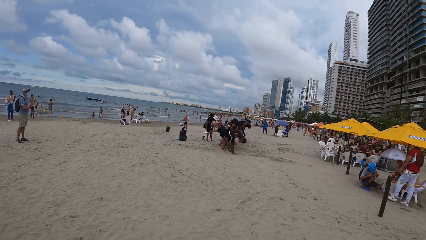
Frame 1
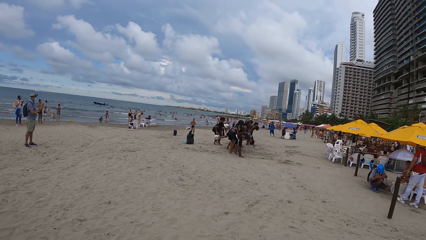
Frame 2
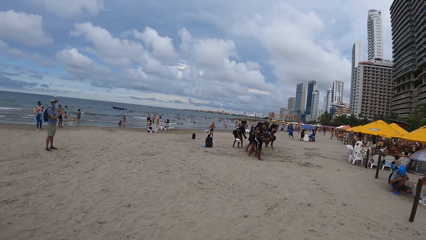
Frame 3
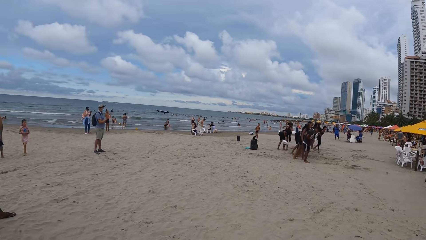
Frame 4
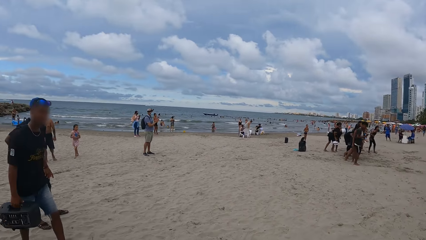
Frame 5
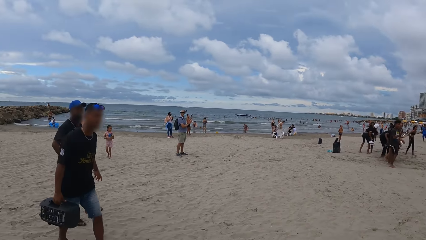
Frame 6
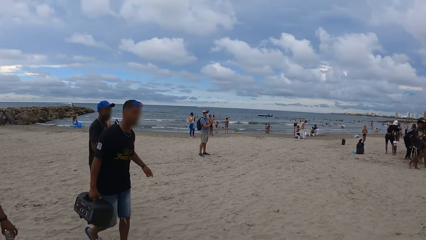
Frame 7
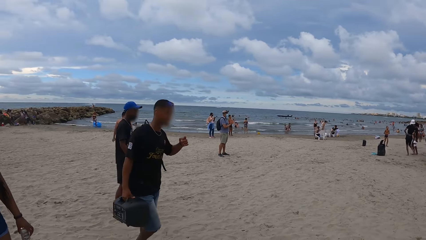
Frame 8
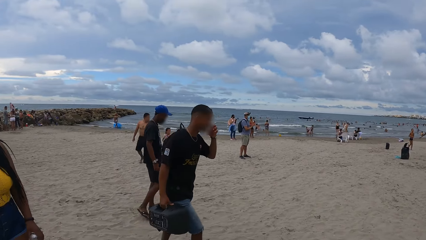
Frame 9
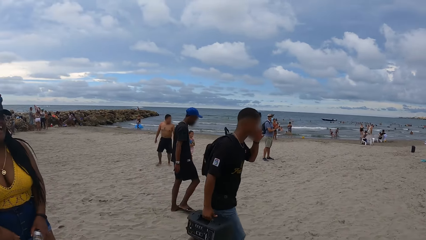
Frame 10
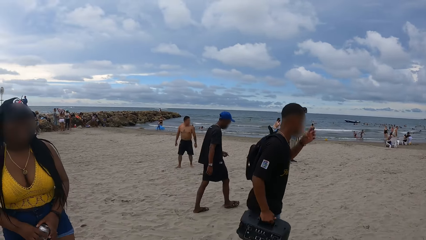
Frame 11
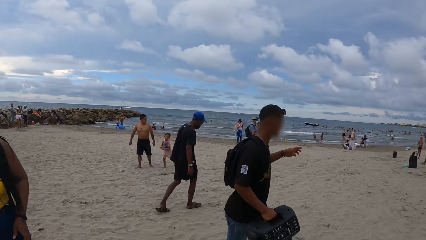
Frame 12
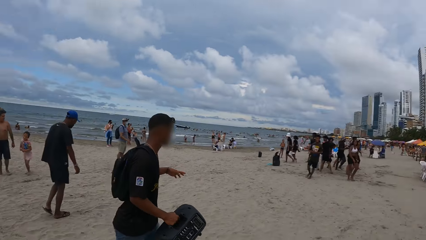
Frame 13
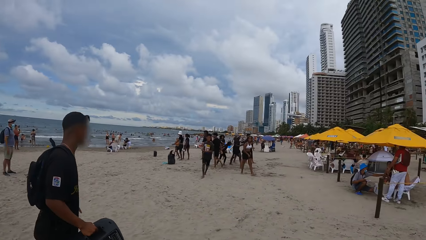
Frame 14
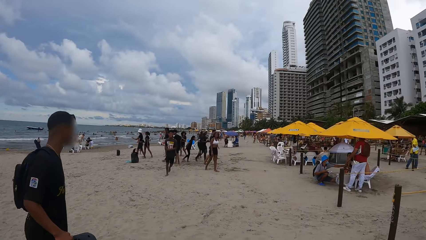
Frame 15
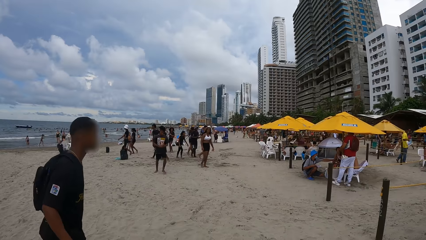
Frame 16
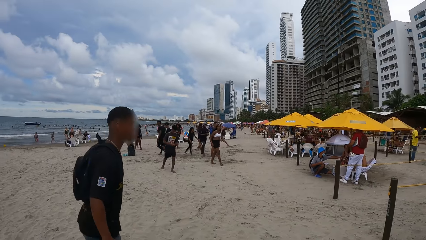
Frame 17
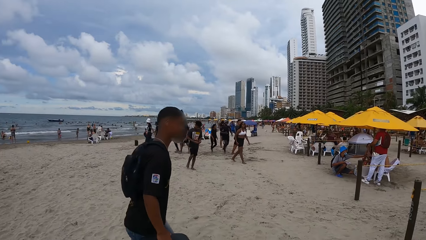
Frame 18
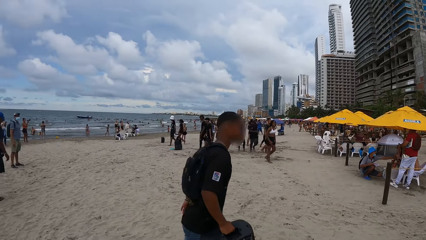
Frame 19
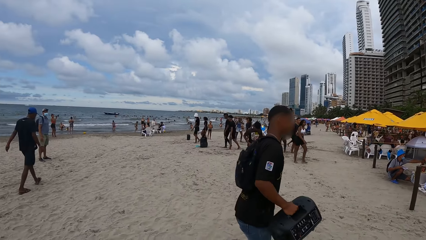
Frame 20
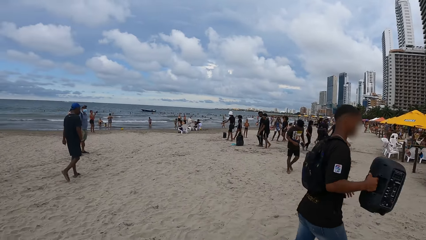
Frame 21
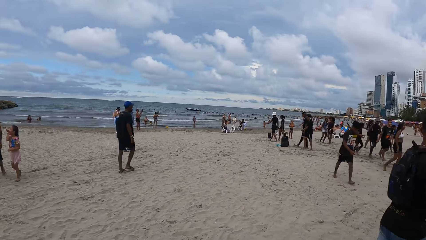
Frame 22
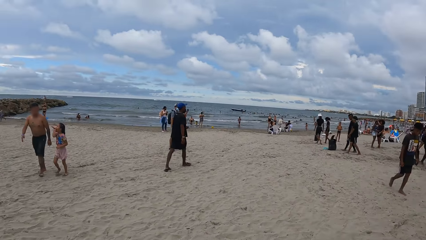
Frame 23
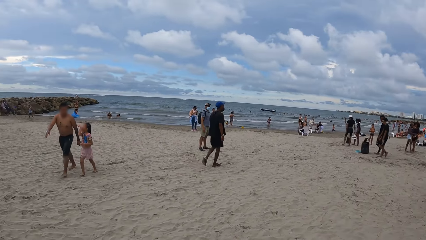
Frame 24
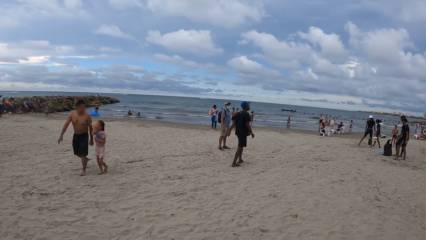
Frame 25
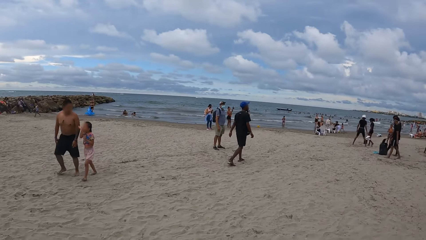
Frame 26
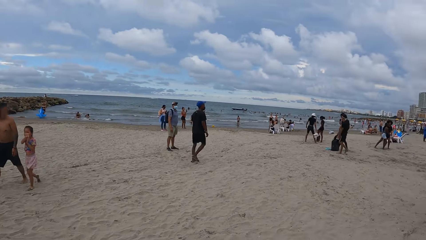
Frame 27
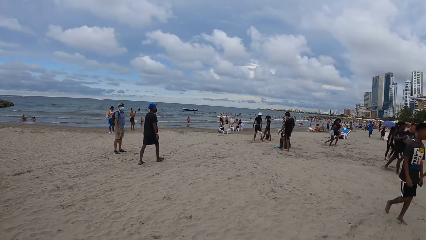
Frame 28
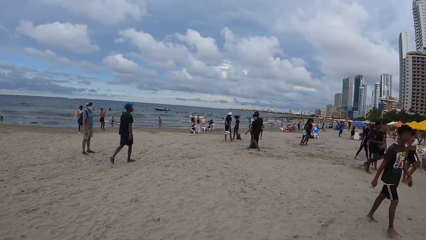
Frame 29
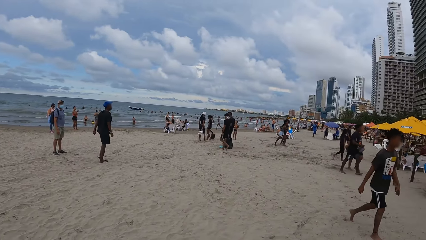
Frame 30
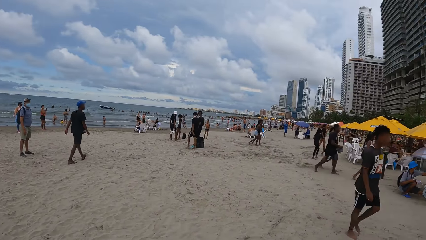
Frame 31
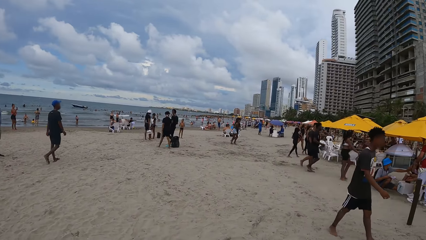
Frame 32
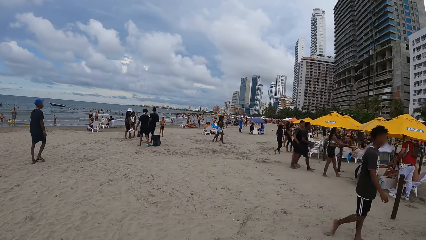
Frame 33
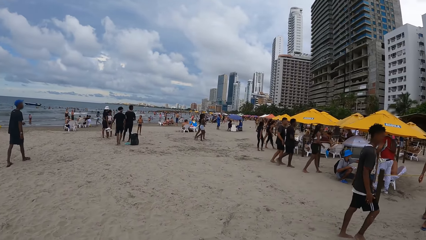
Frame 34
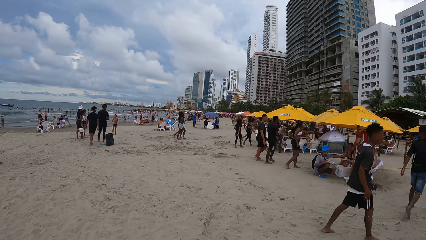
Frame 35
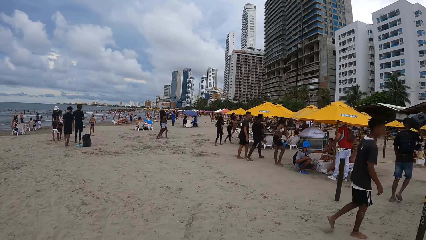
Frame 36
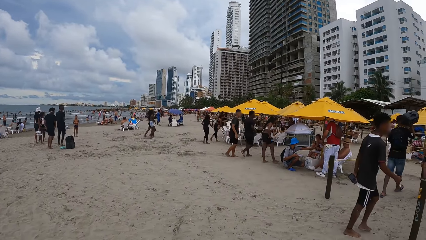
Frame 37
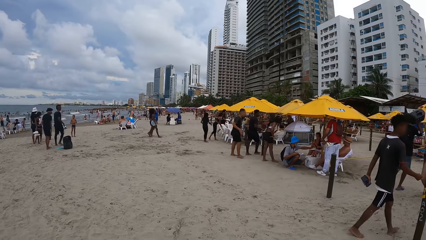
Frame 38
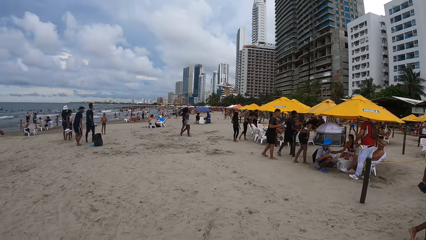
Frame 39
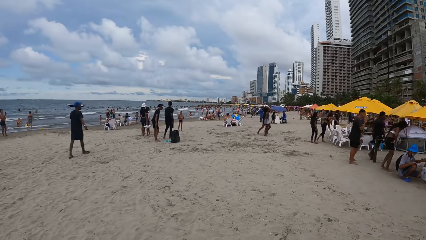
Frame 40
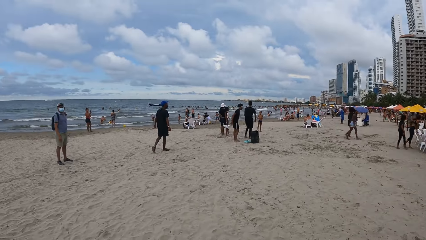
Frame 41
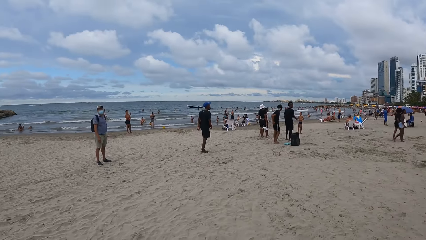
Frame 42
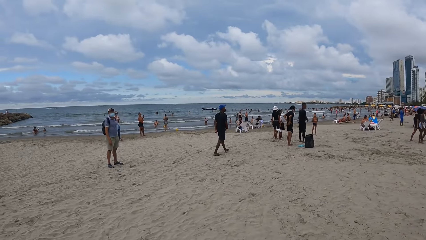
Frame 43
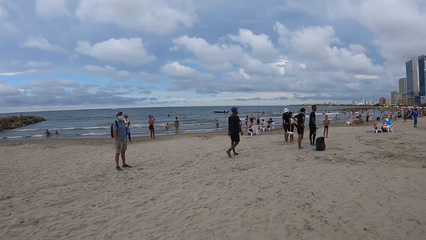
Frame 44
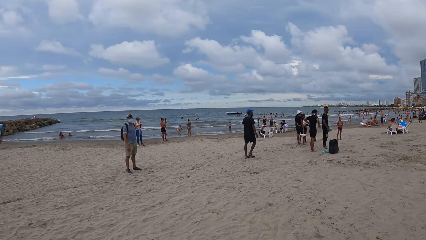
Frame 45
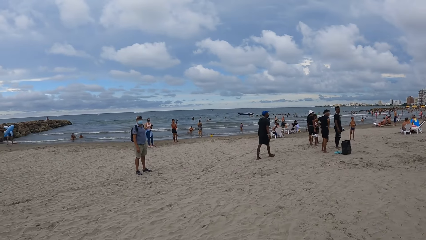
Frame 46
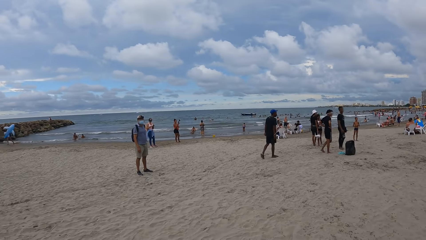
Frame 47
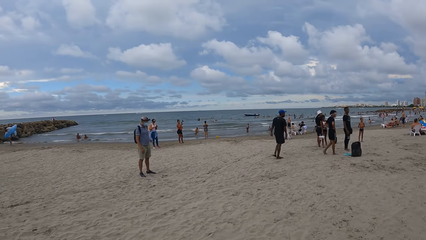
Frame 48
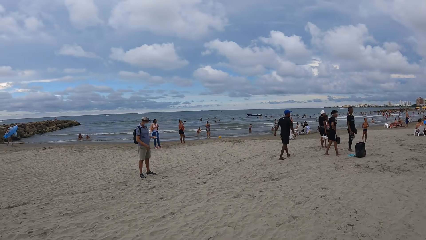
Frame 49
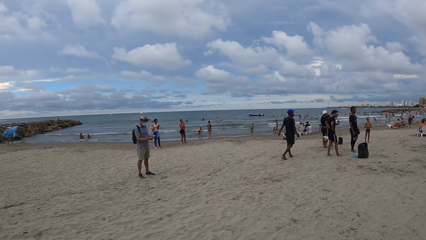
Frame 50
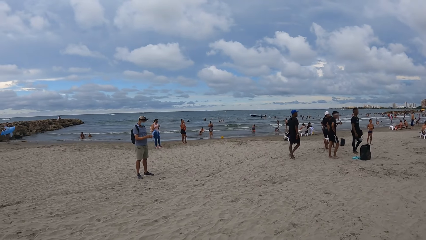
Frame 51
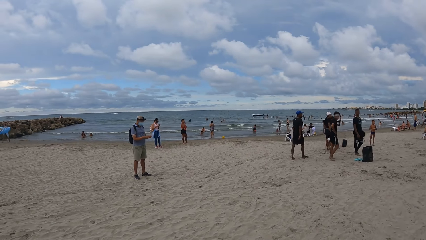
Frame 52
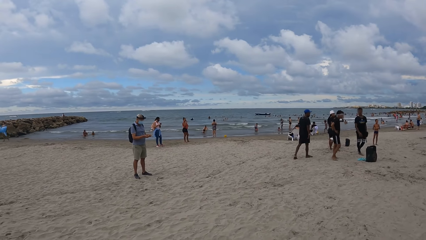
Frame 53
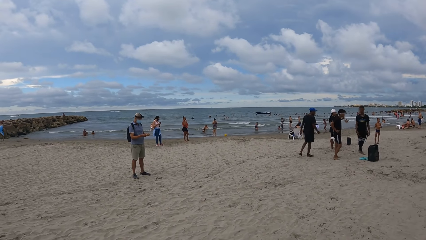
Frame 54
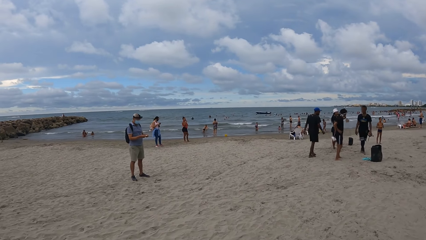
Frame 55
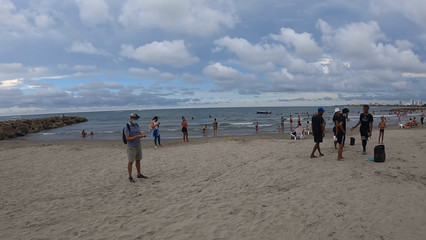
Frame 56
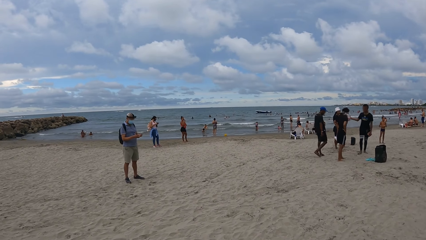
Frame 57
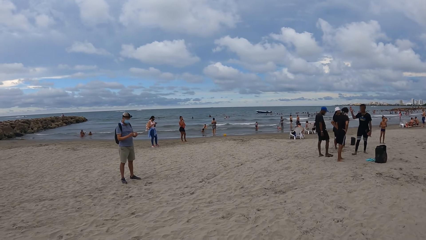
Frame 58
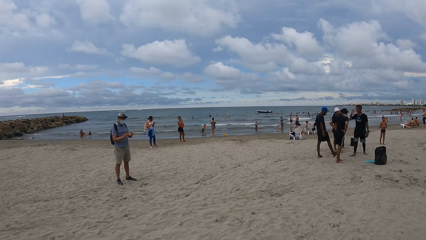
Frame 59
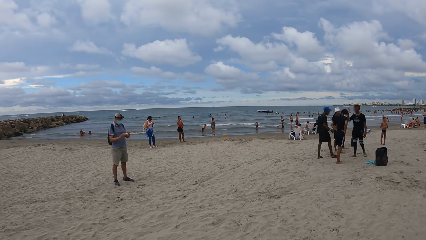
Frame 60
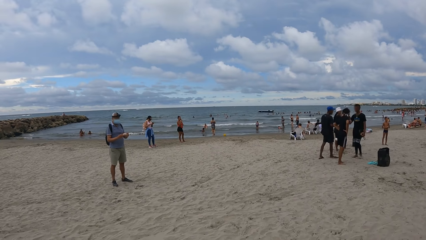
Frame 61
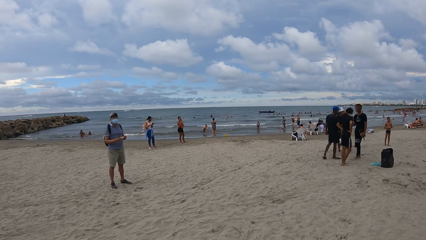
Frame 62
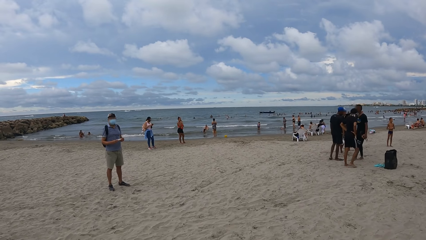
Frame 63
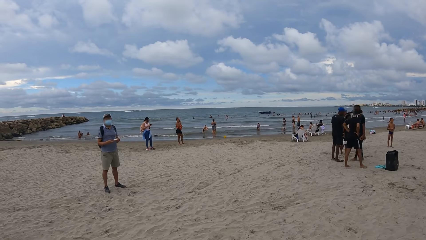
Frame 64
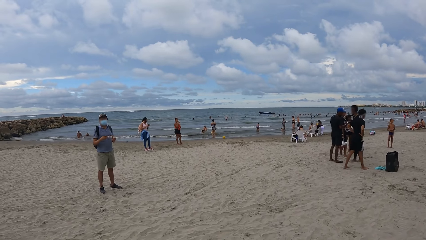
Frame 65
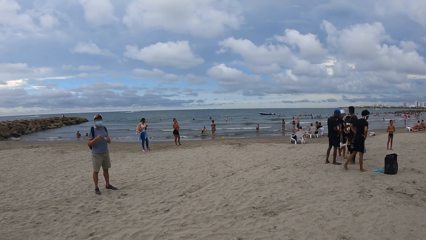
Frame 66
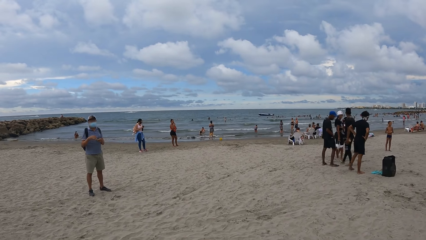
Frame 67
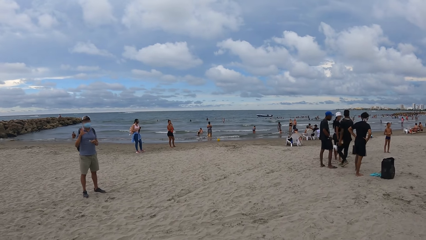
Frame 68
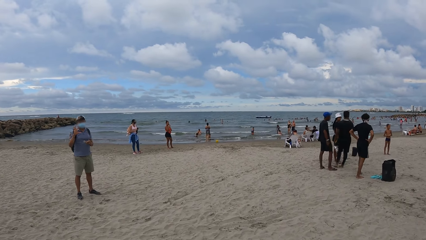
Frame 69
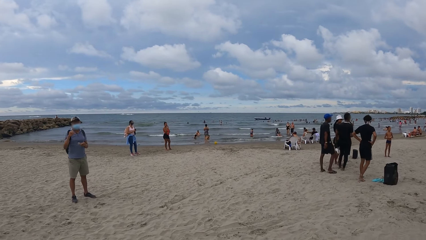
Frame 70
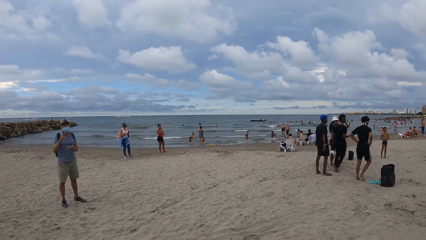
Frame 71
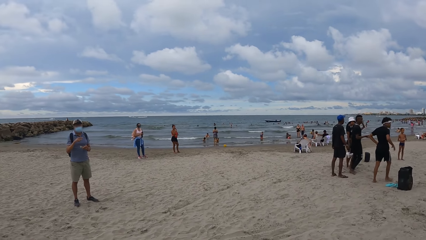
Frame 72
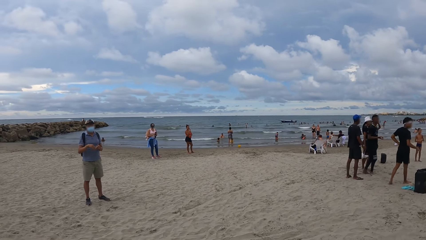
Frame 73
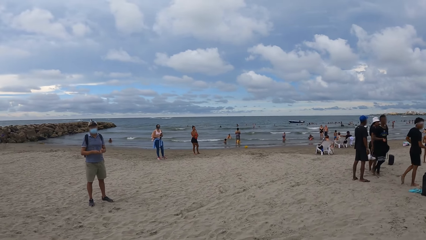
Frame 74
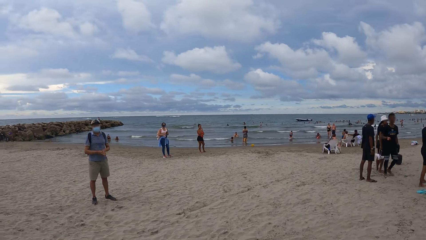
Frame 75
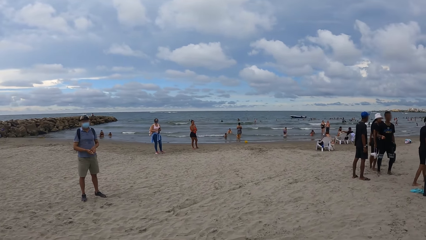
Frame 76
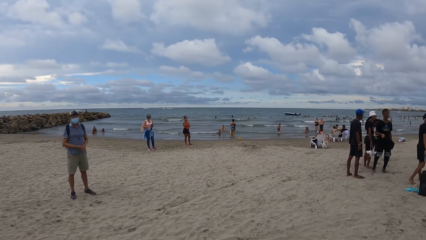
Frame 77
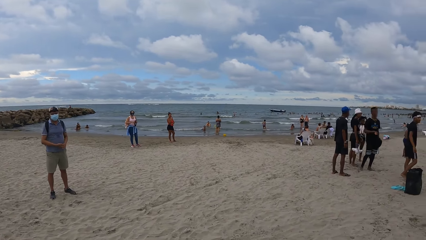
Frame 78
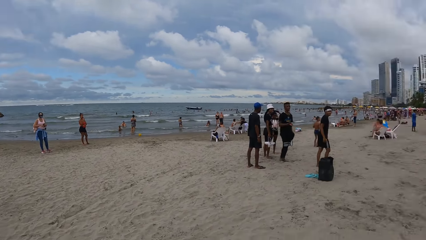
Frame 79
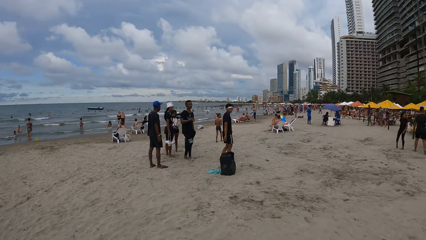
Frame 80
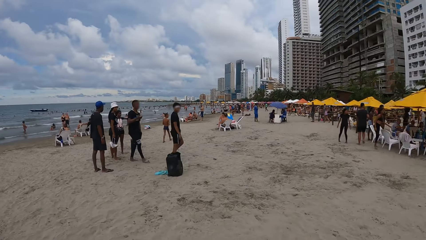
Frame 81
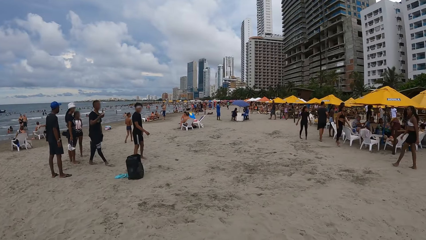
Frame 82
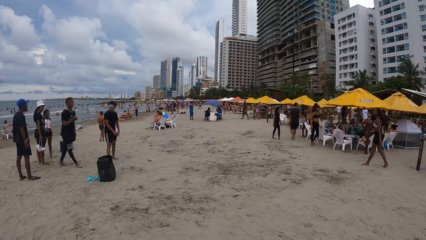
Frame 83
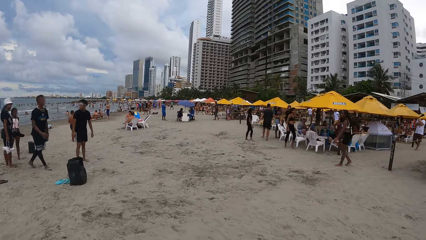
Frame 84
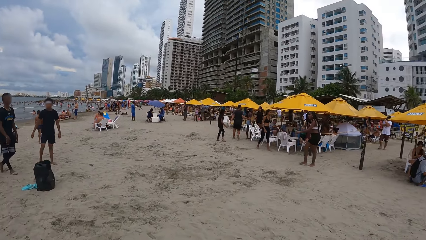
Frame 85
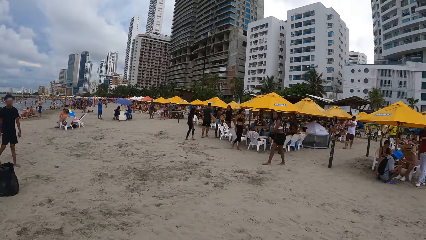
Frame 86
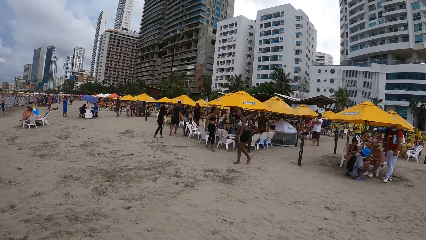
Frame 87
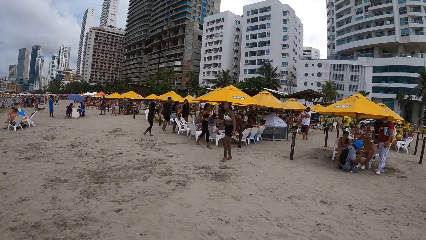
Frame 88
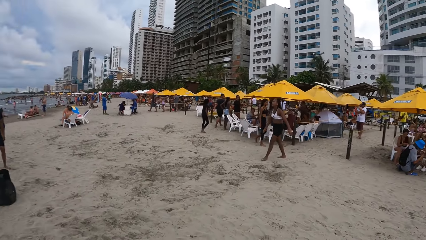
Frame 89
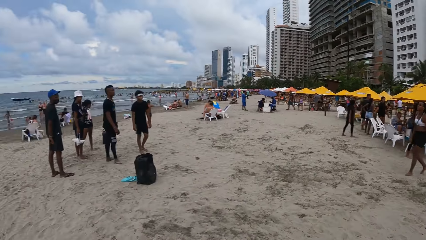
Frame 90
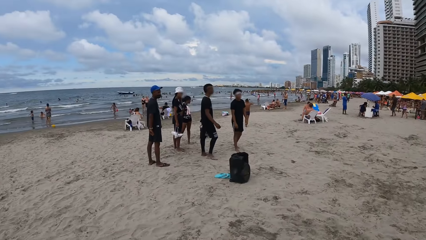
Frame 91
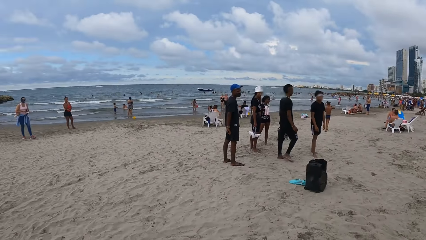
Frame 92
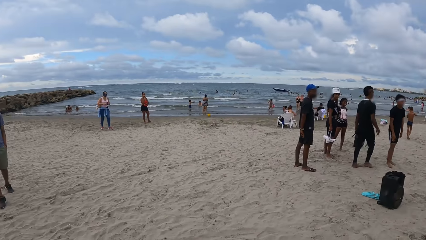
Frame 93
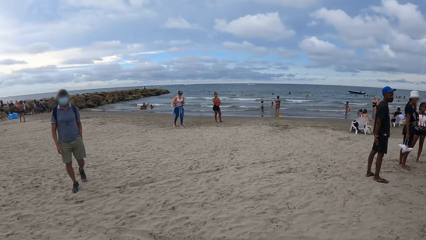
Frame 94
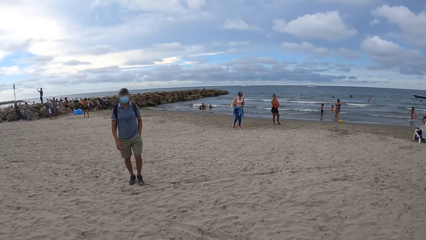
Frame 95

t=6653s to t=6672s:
The camera wearer looks at the water. They look at the beach umbrellas. They look around the beach. They walk on the beach. A person interacts with the camera wearer. The camera wearer looks around the beach.
